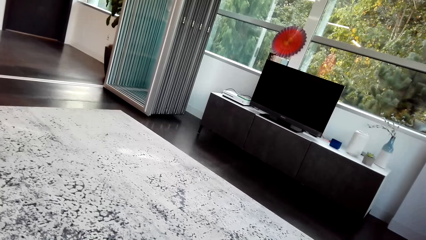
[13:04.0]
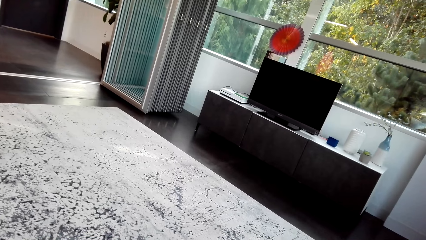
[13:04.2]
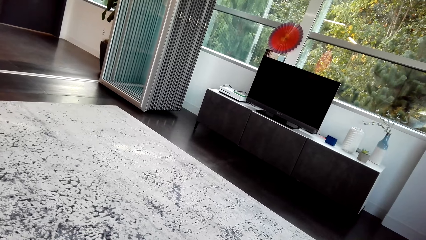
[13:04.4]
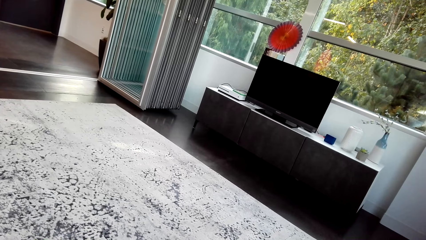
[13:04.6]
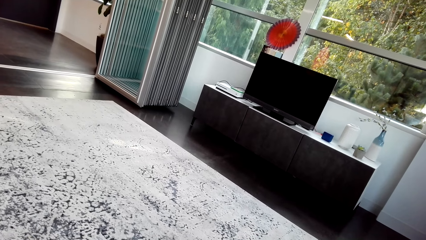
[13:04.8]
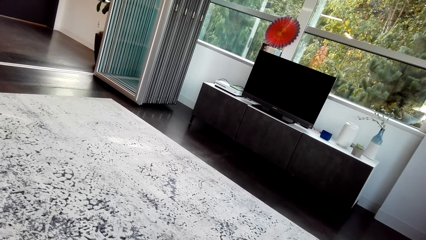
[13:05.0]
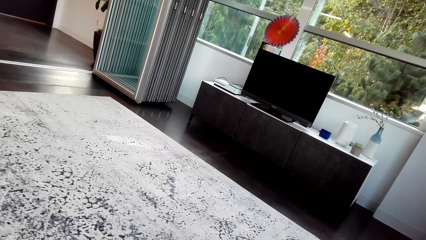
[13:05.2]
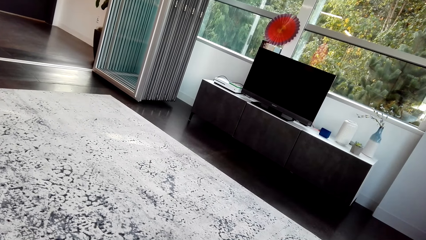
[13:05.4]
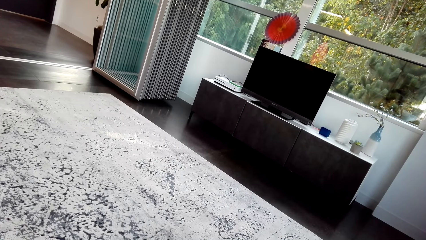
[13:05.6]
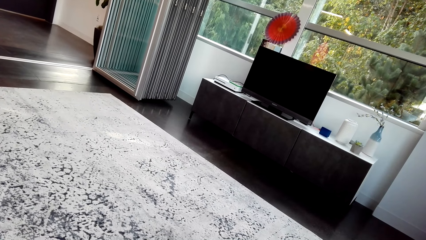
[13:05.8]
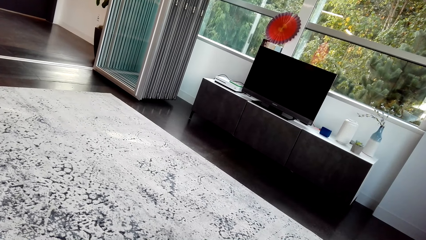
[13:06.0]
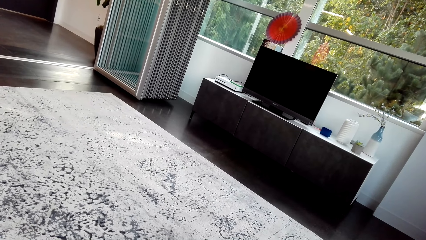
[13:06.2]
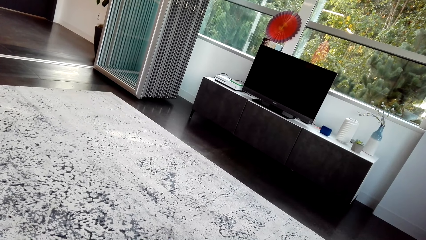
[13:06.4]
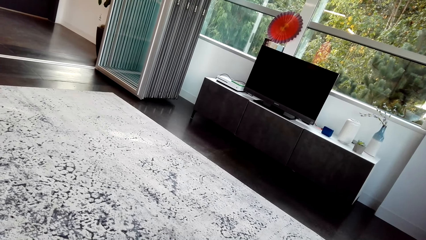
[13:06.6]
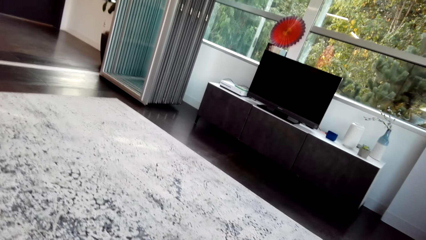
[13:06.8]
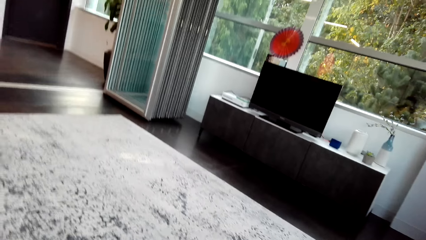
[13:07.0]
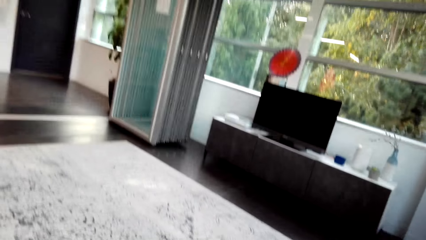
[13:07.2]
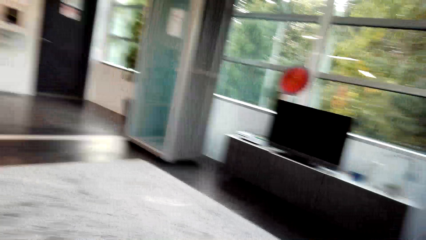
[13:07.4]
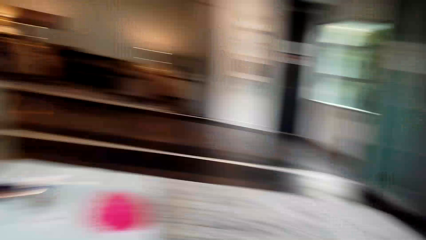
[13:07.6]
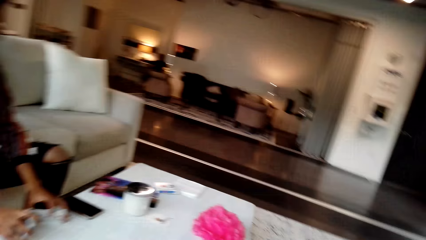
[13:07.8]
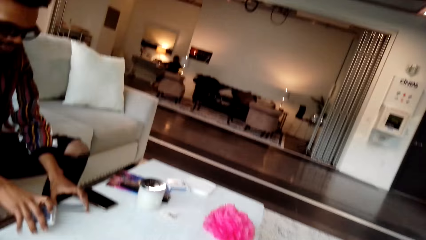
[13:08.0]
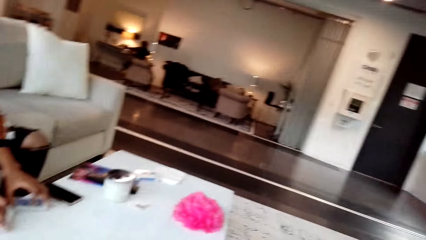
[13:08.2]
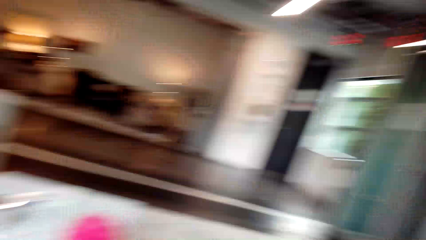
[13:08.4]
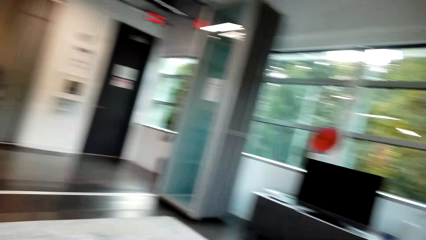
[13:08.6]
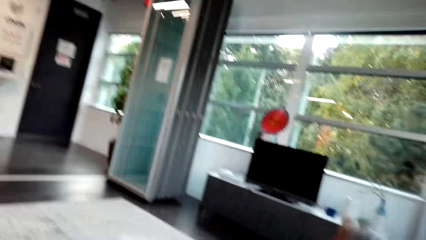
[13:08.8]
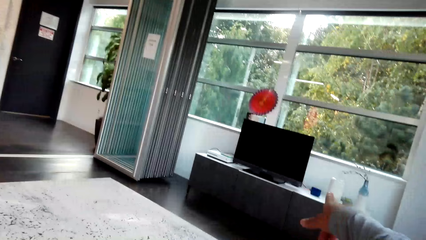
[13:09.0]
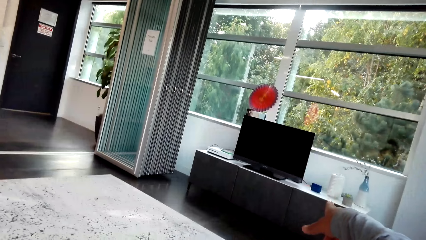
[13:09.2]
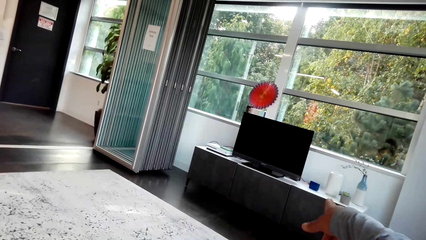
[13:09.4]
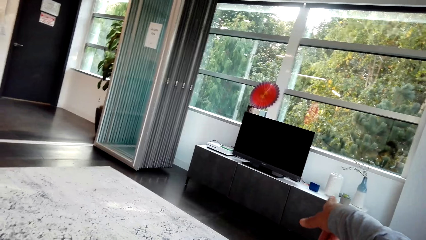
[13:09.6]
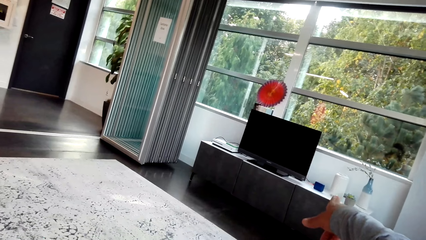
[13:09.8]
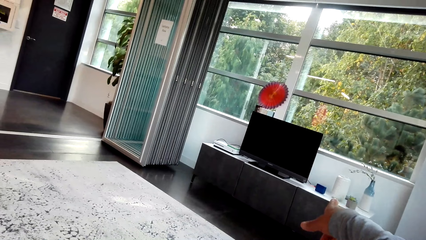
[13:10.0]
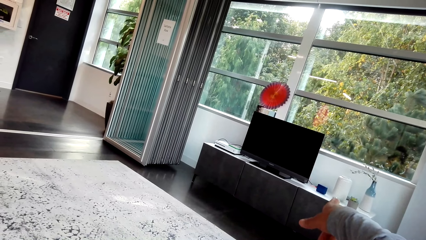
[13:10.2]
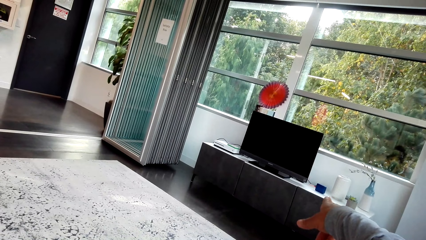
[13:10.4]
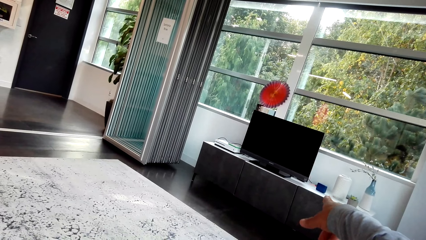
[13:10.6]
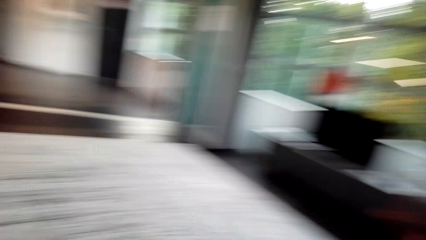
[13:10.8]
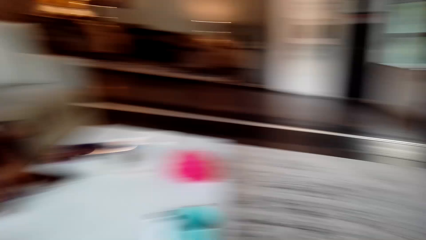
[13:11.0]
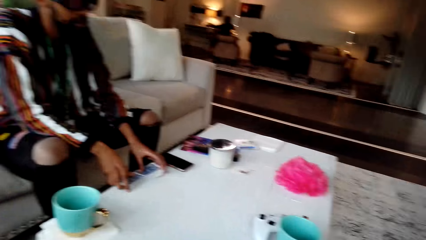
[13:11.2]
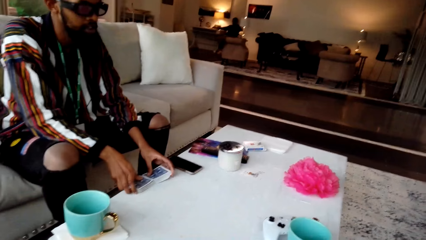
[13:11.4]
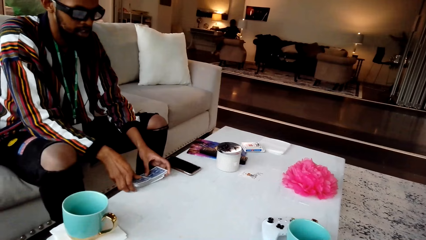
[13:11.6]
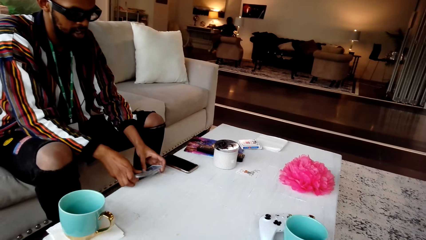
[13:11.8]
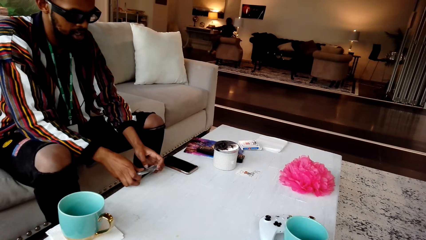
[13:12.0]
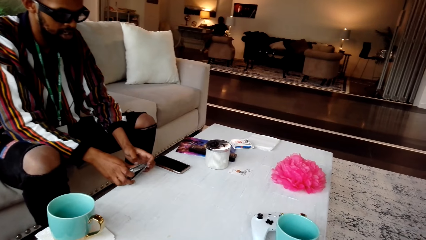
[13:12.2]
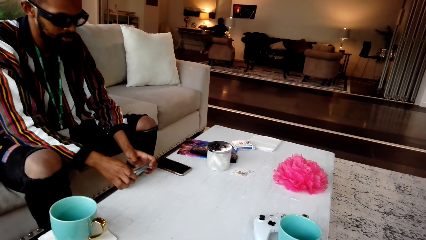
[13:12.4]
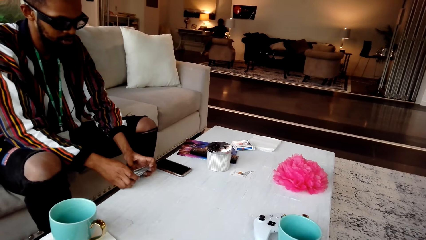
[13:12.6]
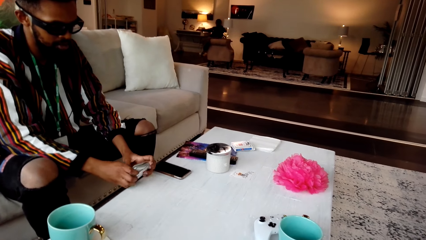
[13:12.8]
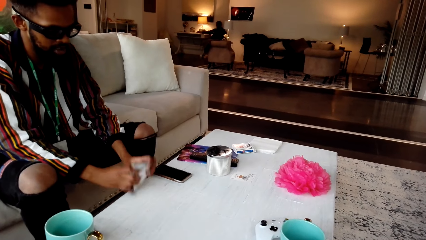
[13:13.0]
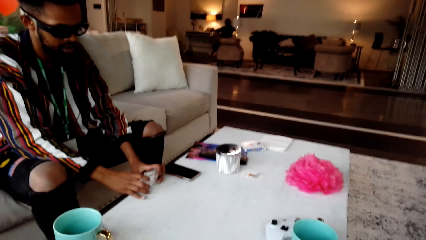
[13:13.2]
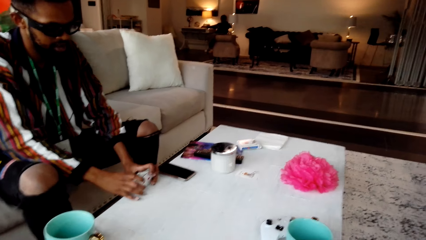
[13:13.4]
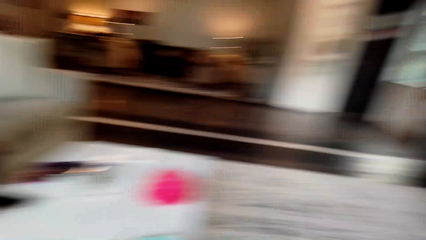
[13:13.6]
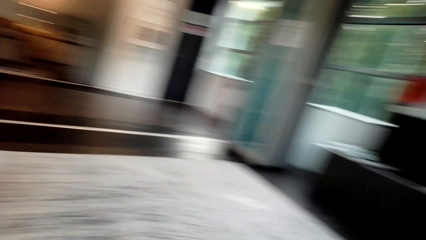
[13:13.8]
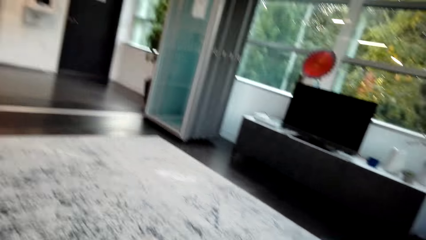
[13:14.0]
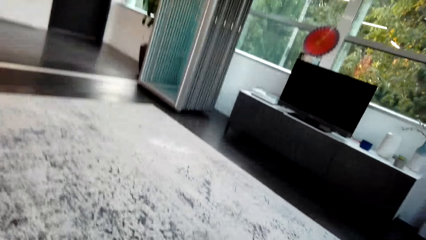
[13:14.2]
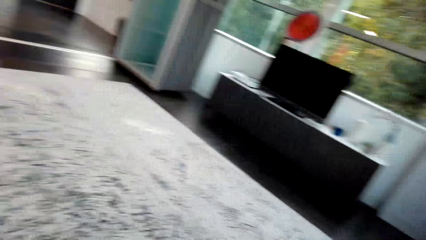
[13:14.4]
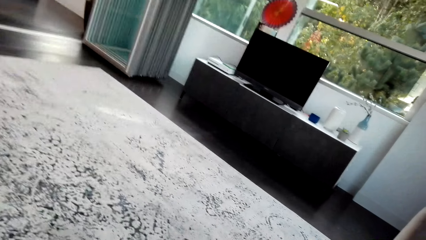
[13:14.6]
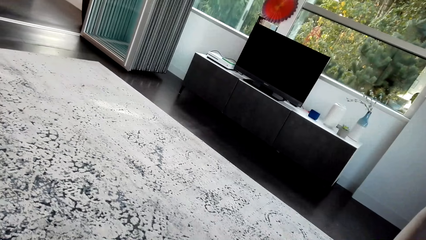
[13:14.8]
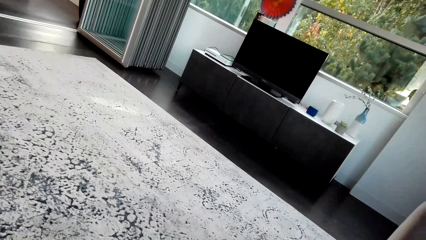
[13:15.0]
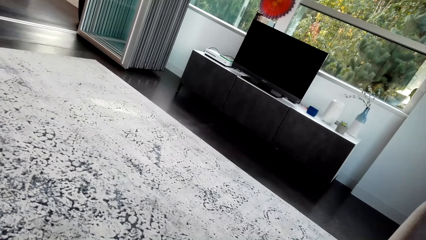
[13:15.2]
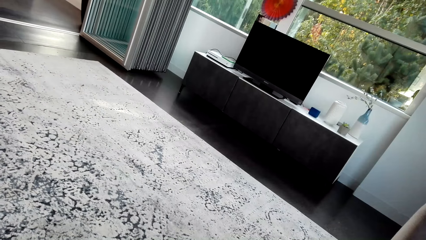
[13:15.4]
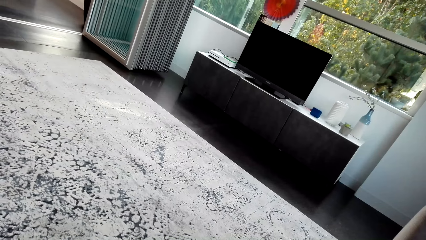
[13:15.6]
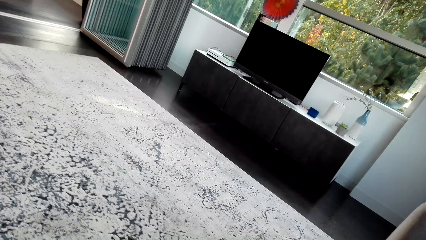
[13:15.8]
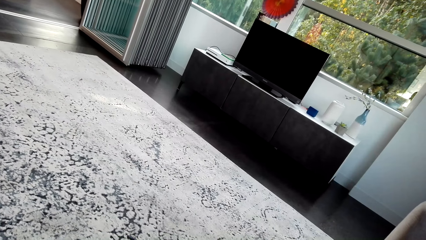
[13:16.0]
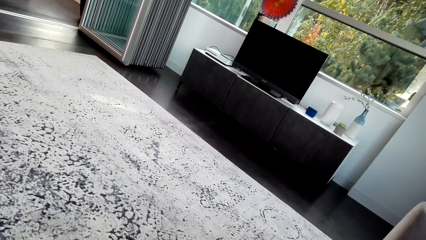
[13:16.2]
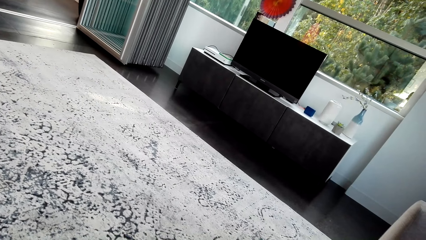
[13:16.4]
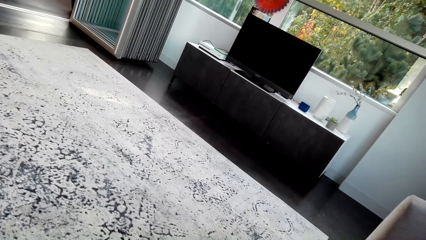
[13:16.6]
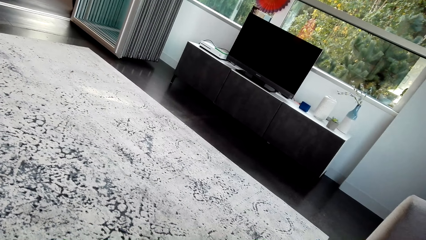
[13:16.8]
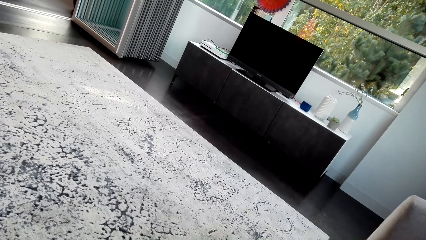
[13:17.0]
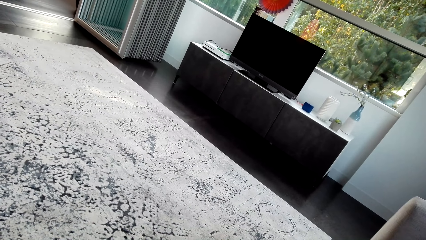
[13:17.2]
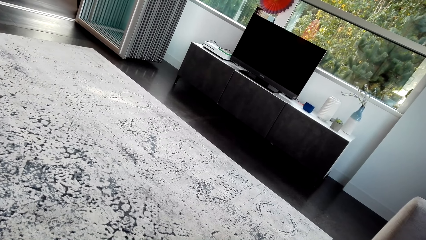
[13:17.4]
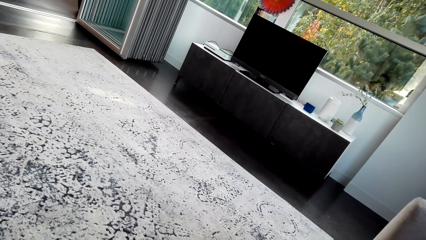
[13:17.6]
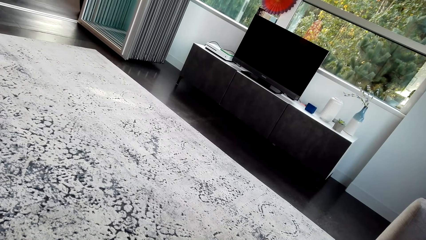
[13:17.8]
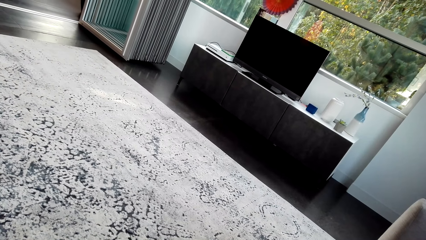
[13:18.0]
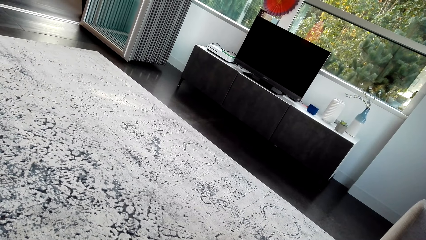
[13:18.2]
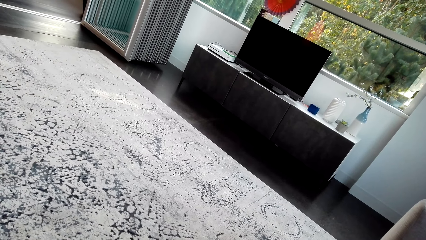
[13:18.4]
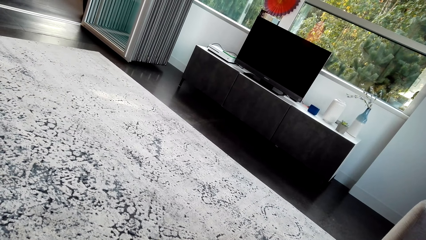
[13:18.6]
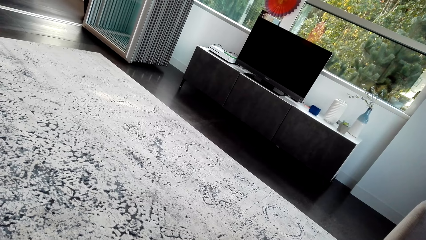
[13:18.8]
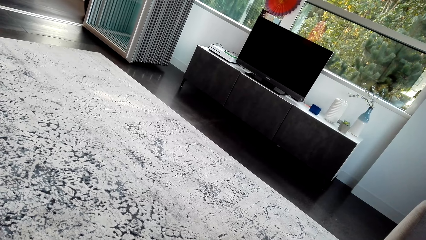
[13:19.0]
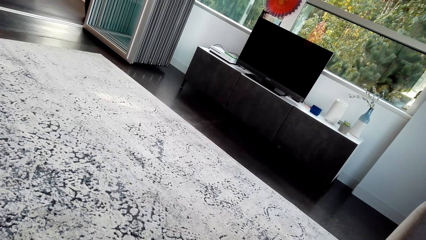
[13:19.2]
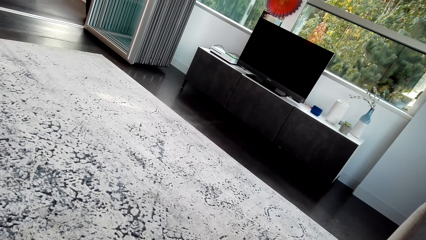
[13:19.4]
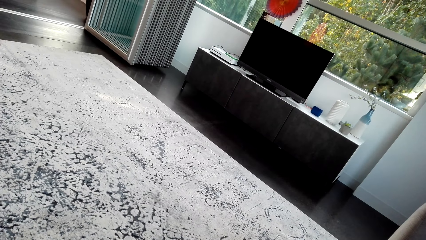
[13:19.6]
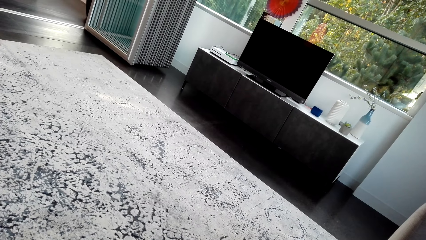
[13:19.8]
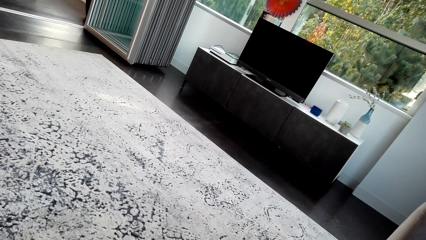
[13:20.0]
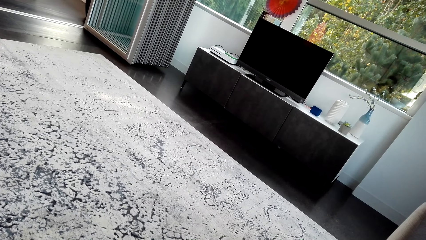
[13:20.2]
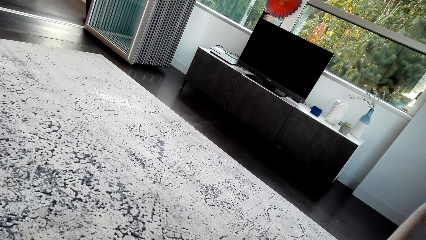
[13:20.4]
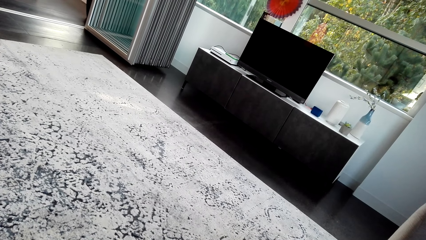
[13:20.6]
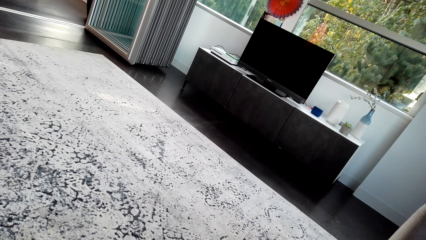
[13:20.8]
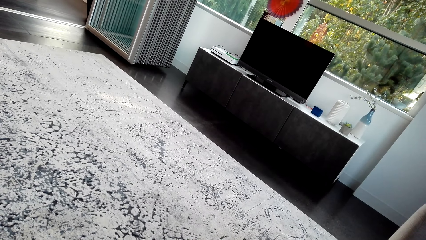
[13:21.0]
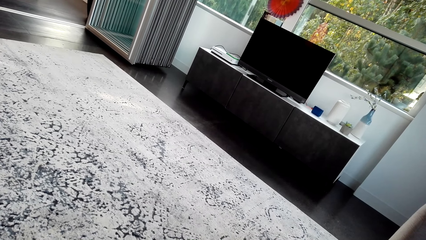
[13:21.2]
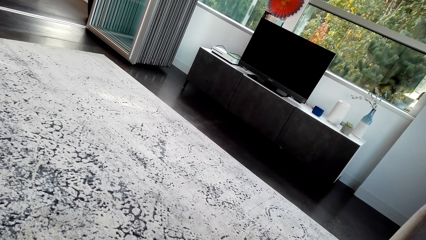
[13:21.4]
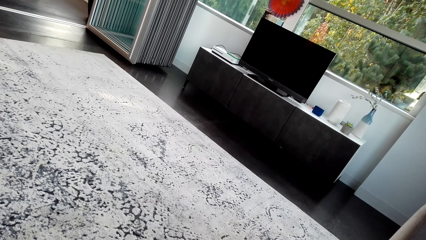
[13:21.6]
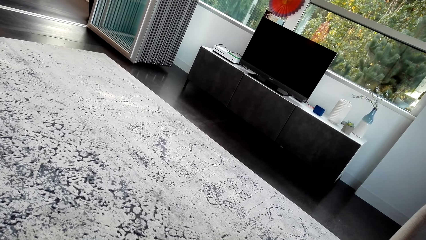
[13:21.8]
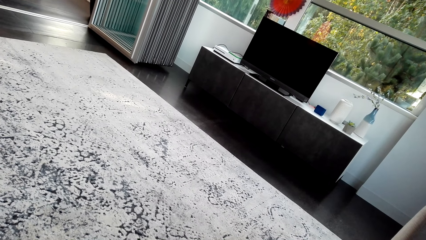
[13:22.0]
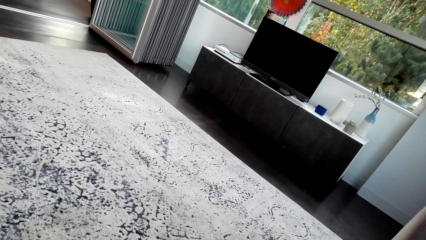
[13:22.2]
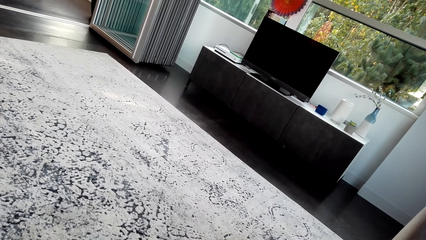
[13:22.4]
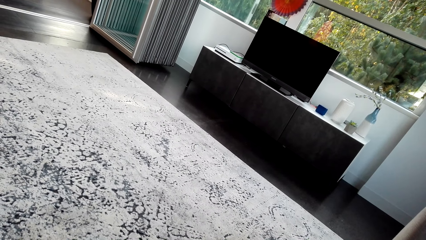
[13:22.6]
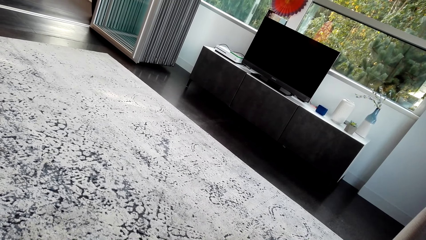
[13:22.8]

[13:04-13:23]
The camera wearer converses with the man. They look around the room. They point at something. The man picks cards from the table and hits the cards on the table. The camera wearer looks around the room.
